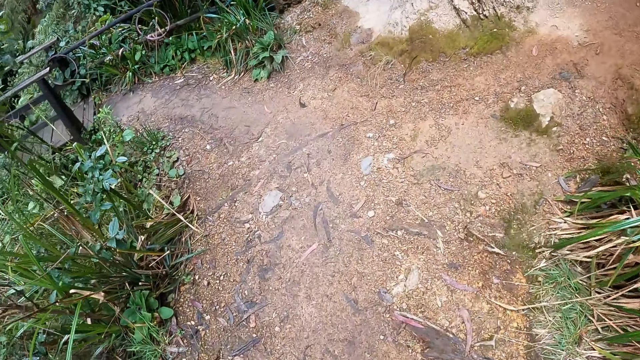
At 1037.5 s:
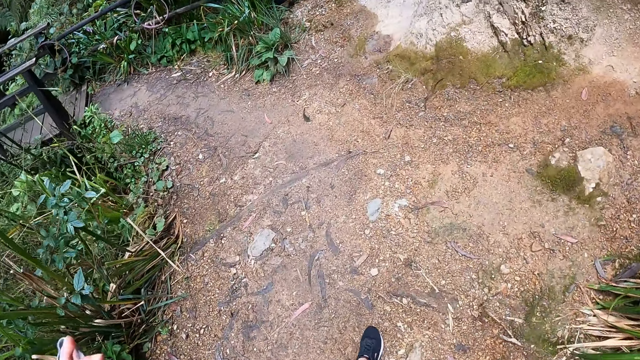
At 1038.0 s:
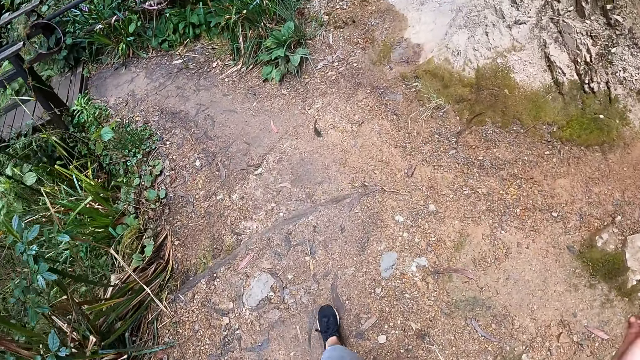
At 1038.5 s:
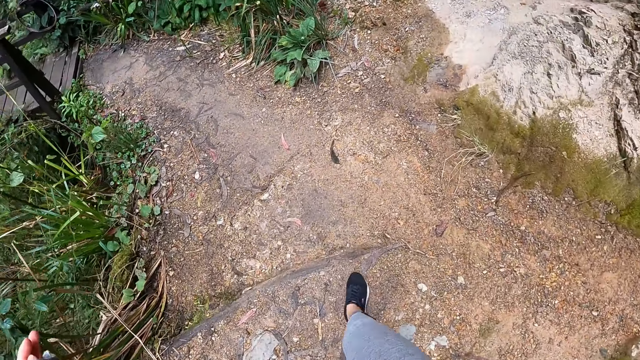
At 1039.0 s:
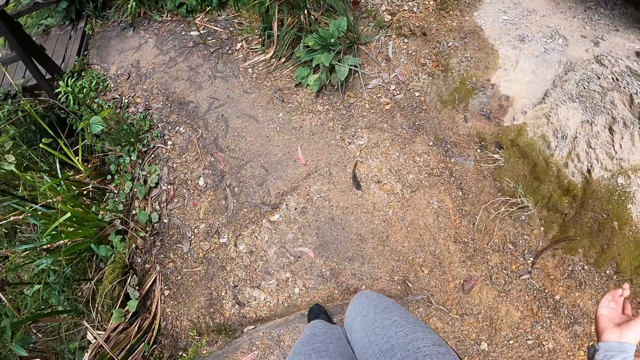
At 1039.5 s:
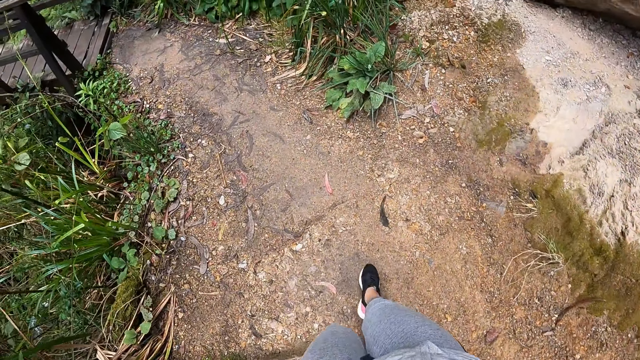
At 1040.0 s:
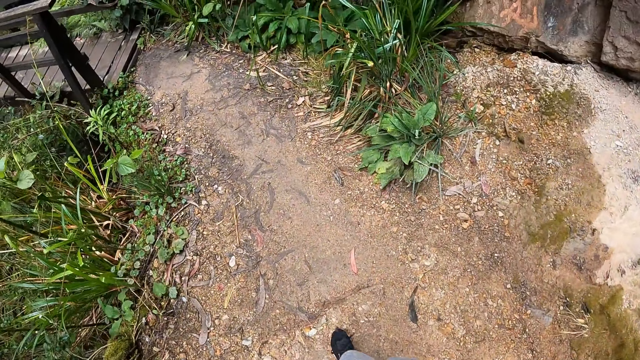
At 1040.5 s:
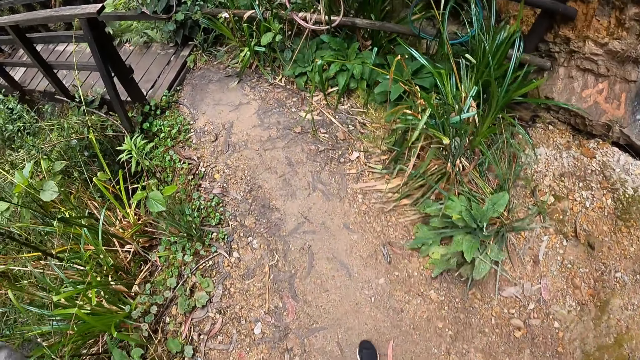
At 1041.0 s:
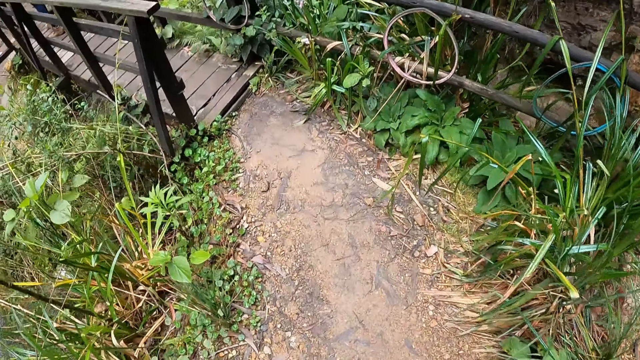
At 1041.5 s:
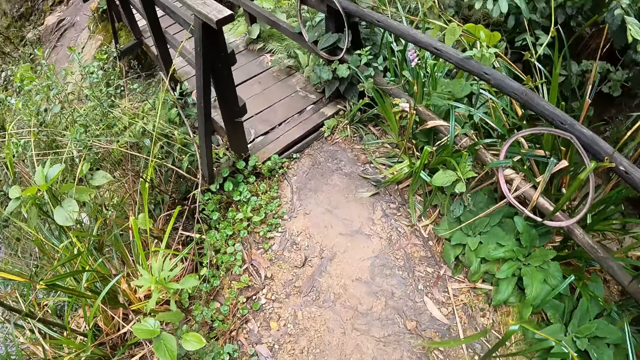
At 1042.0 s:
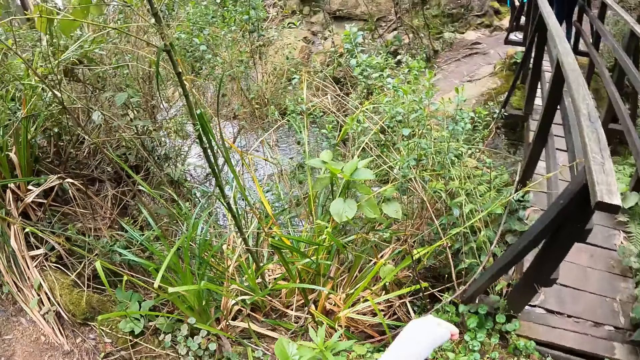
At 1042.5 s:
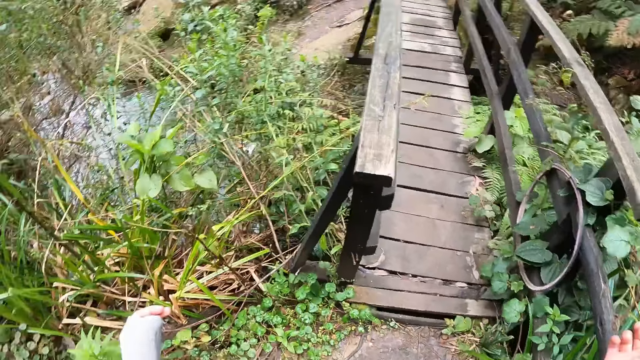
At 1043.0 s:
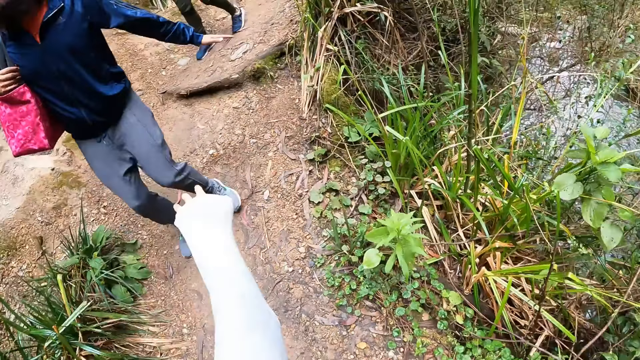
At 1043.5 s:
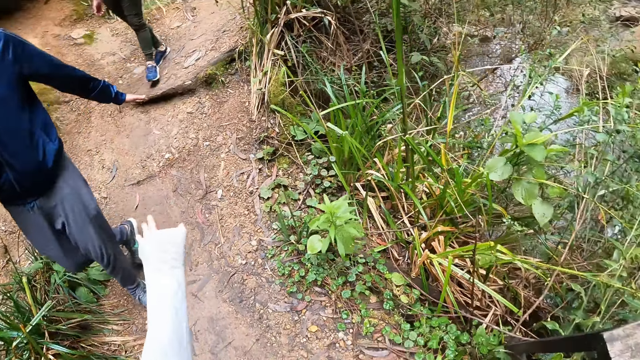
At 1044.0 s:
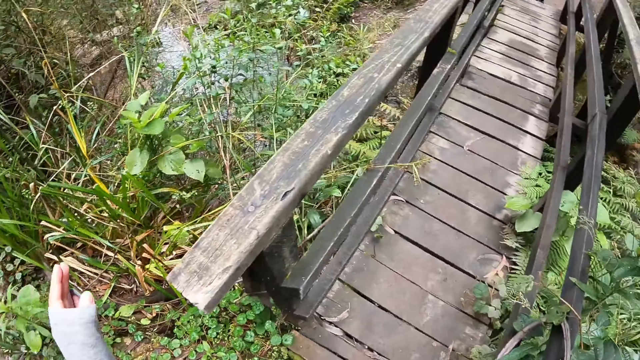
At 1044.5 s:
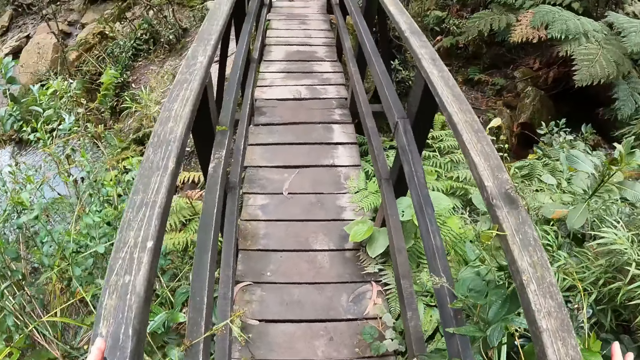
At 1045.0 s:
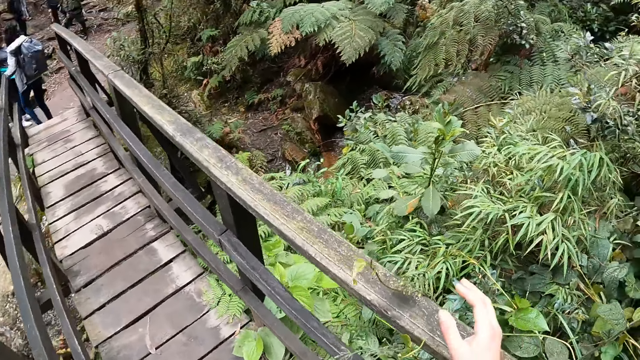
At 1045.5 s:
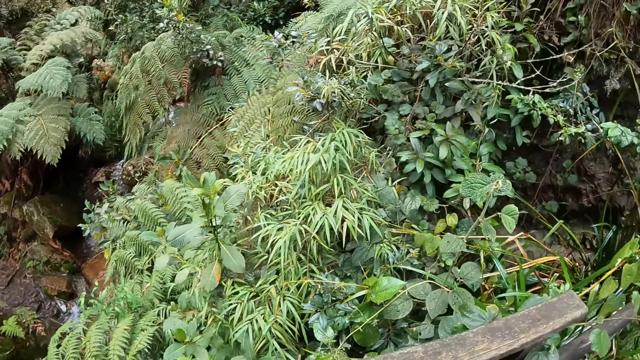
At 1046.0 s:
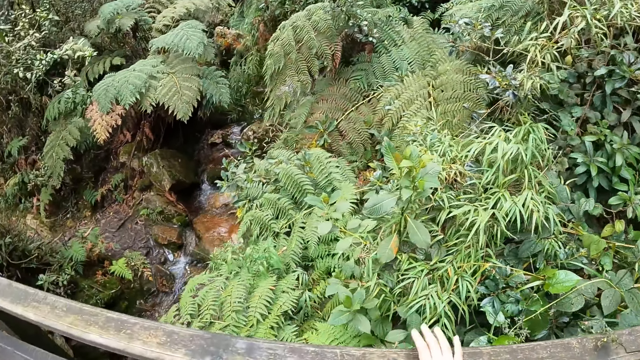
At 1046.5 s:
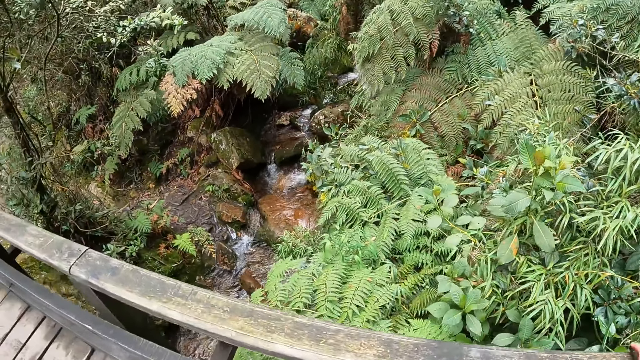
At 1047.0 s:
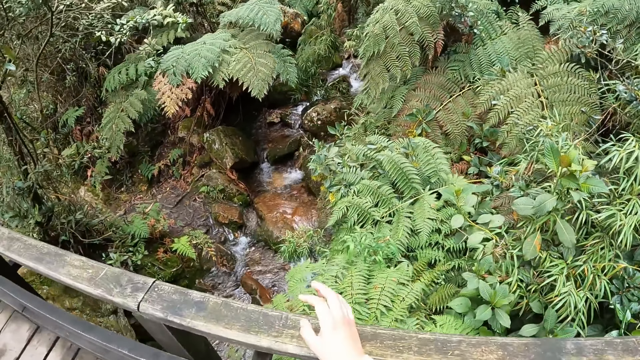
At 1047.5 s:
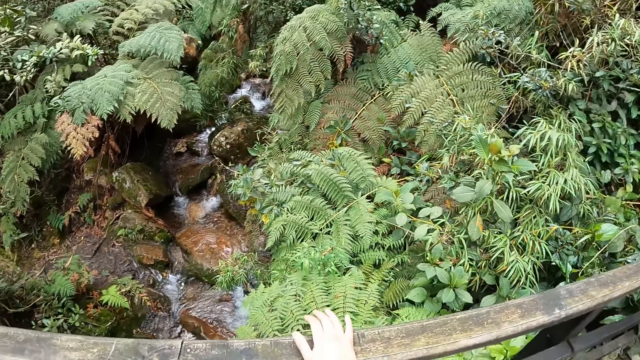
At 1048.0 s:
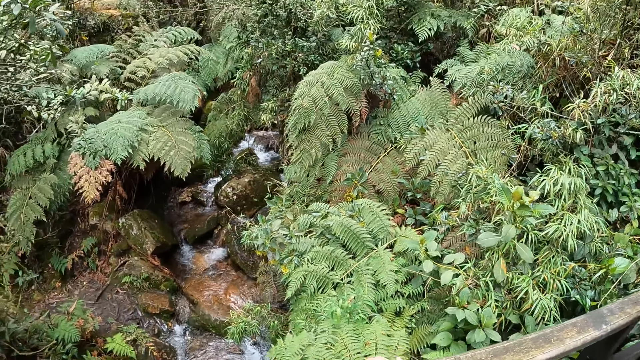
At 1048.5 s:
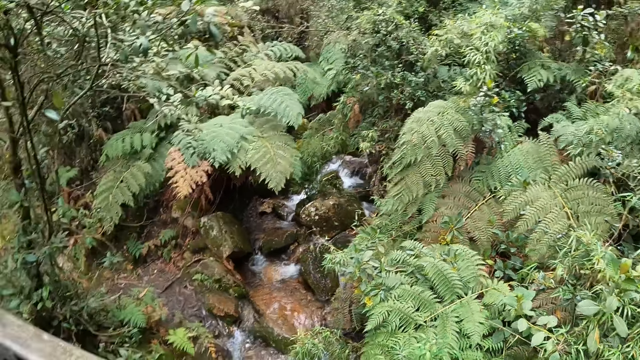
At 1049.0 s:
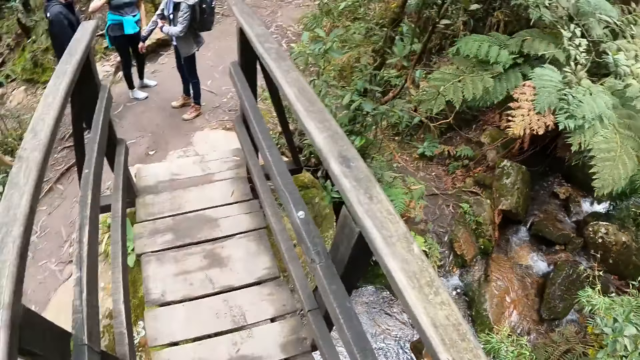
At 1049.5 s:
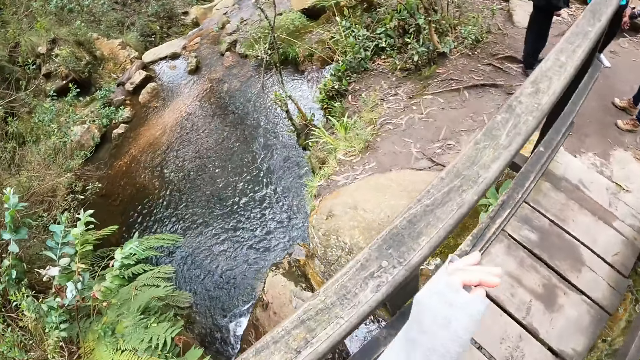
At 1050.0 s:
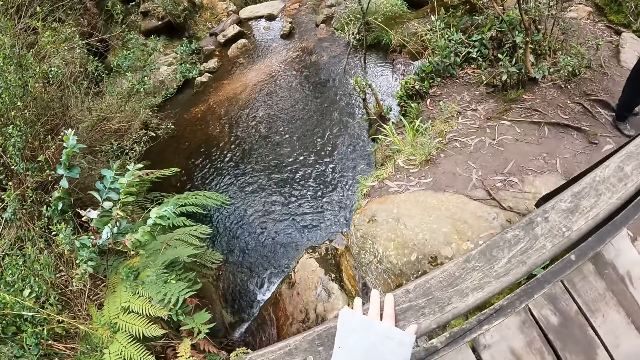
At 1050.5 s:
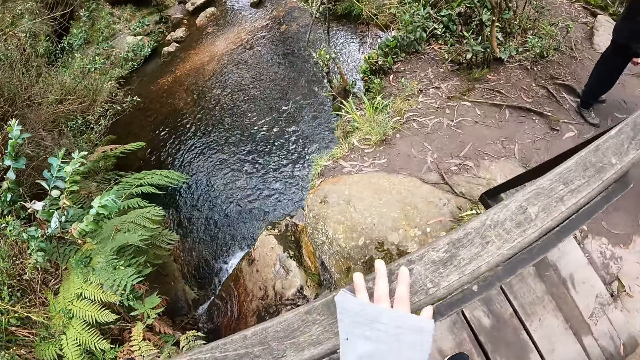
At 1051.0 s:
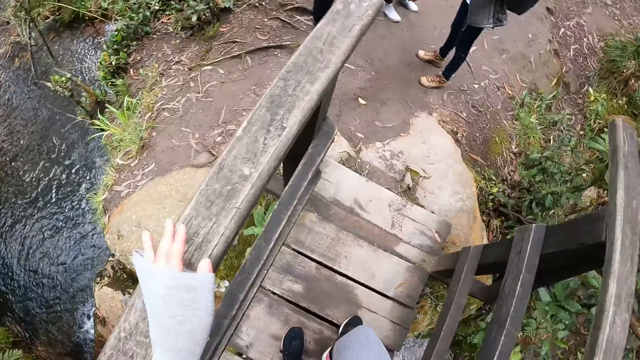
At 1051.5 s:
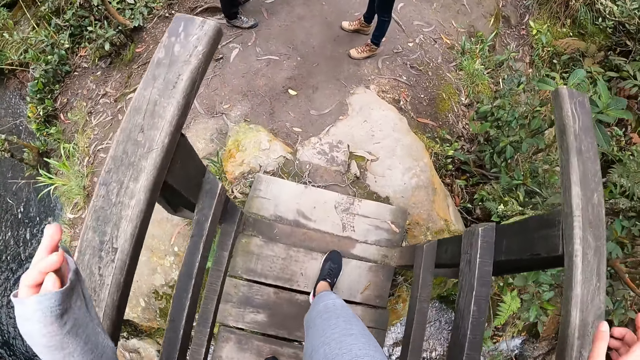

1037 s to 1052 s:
The camera wearer walks and looks around. She looks around and lifts the hand up. She walks on a pathway alongside the group of people. She looks around. She touches the pathway rail or wood with her right hand. She walks and touches the wood. She touches the pathway rail with her left hand. She walks and looks around.

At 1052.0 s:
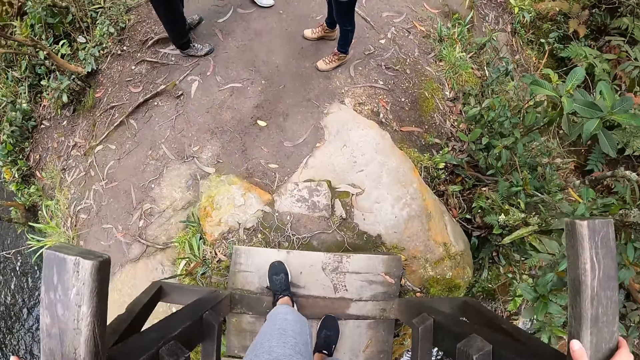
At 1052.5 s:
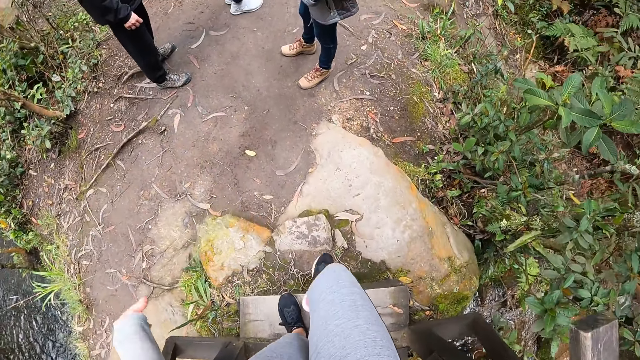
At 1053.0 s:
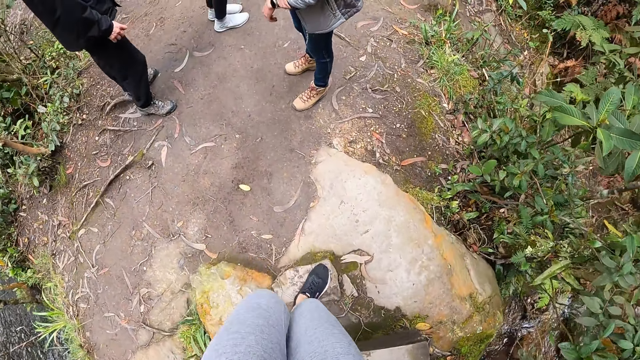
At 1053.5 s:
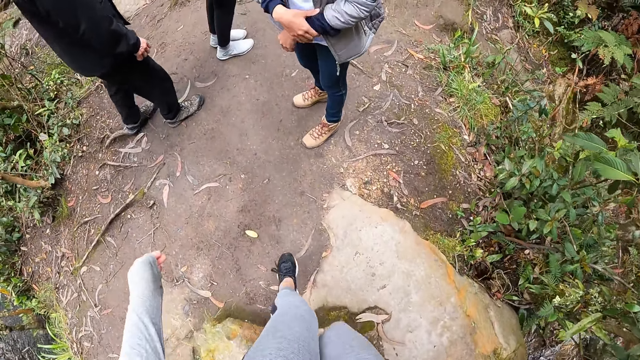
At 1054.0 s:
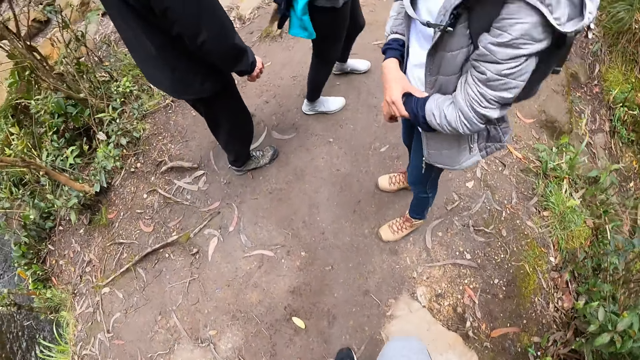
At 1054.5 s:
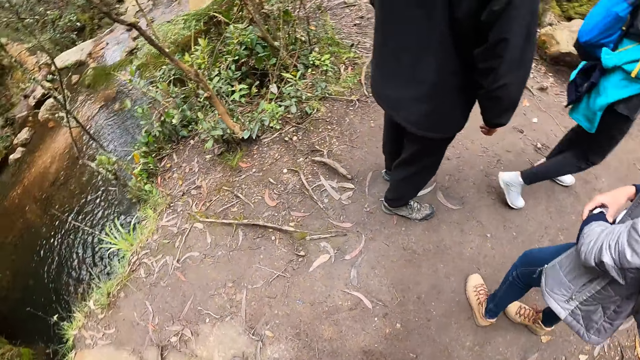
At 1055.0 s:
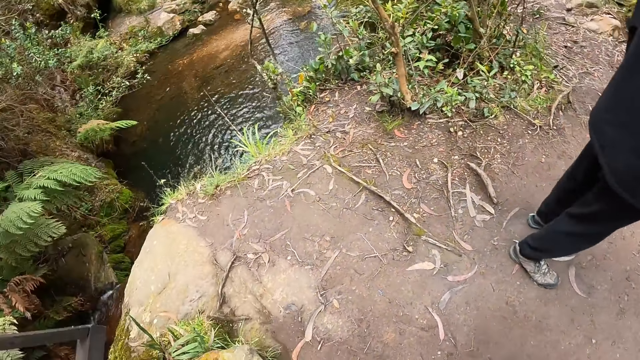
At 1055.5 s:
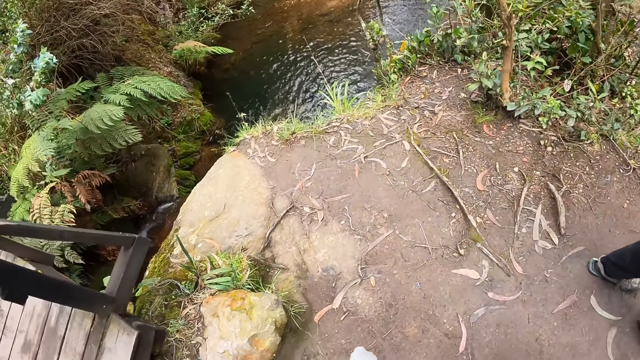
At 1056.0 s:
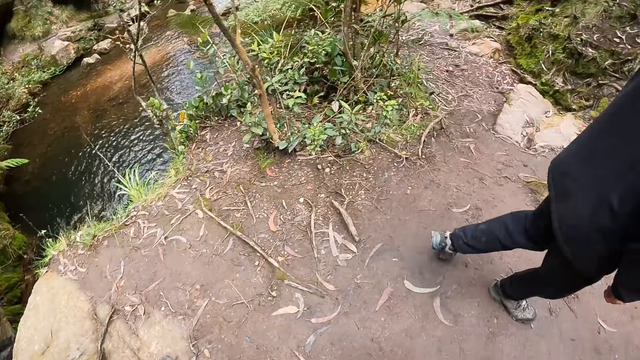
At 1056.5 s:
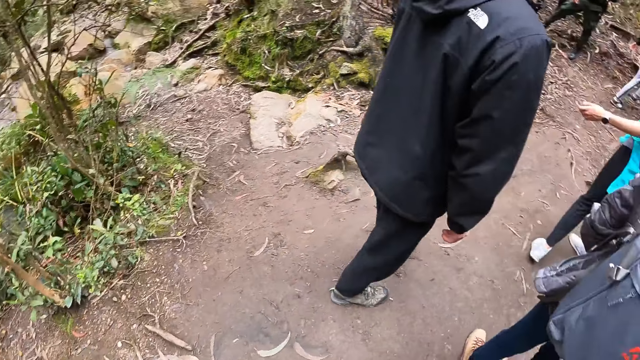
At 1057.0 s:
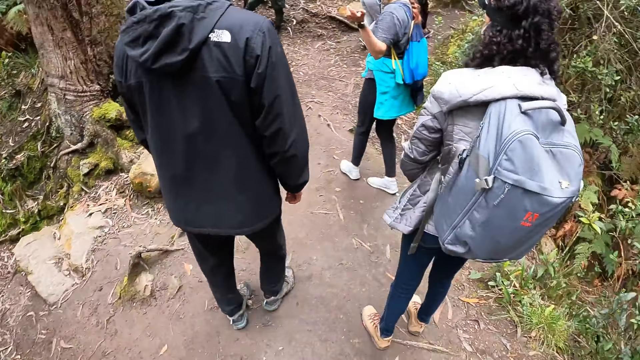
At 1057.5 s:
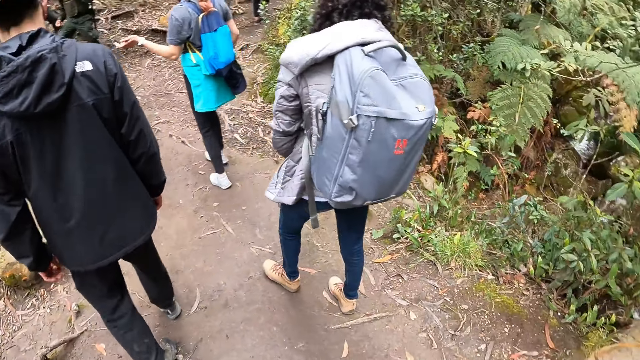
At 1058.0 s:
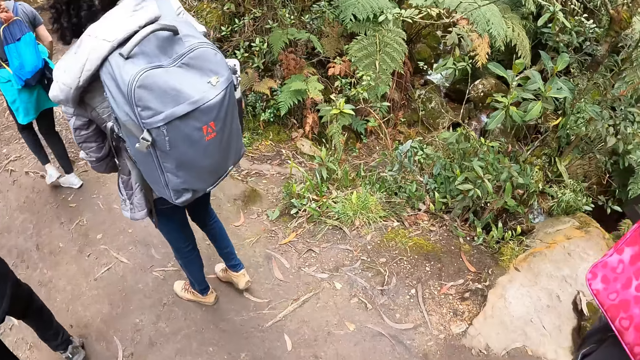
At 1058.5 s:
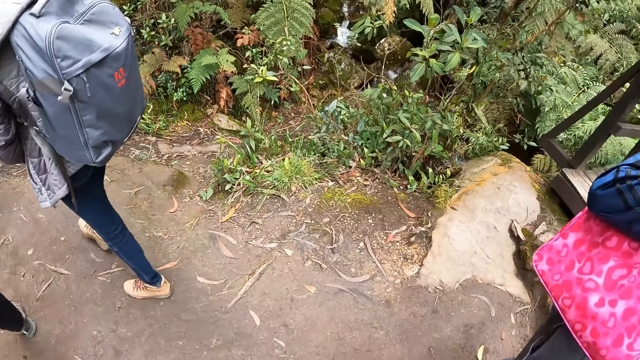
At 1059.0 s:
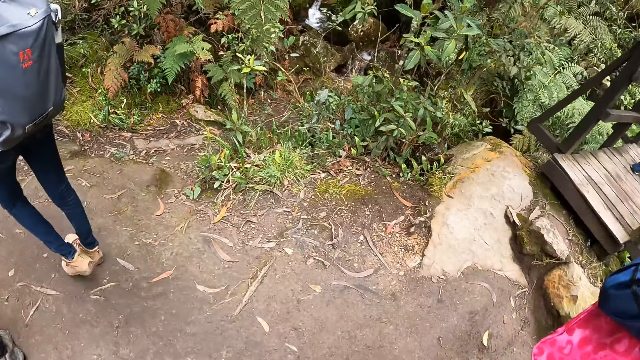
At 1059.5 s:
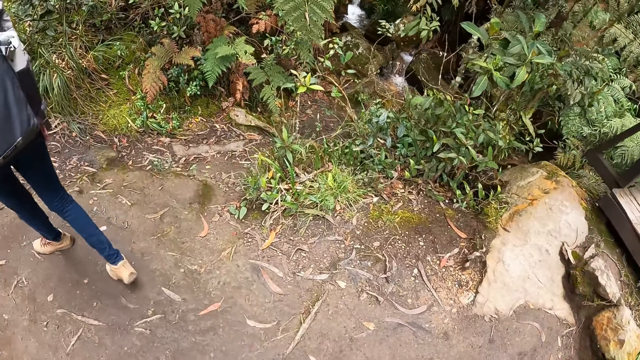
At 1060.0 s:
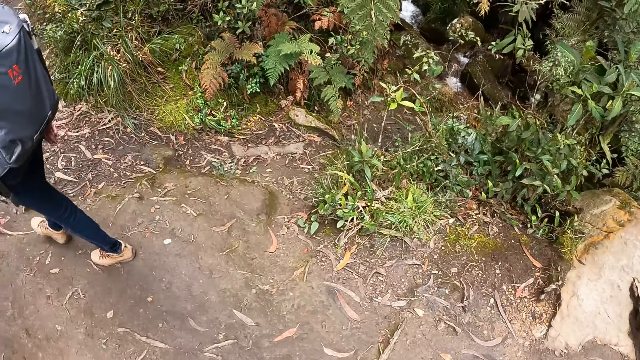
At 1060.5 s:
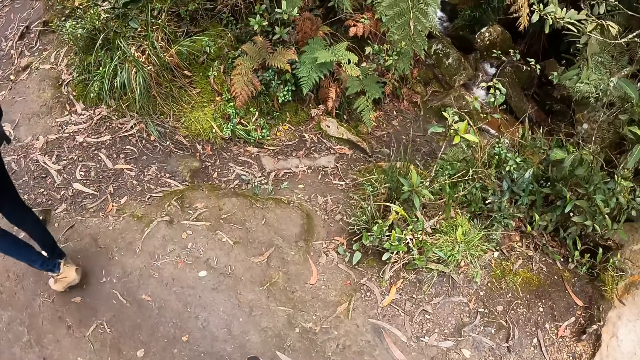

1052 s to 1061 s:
The camera wearer walks and touches the wood. They walk and look around. They walk and look around.
